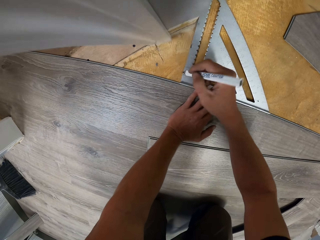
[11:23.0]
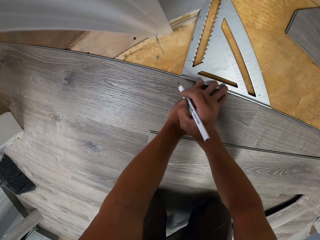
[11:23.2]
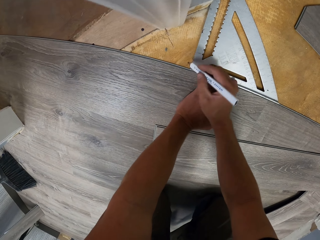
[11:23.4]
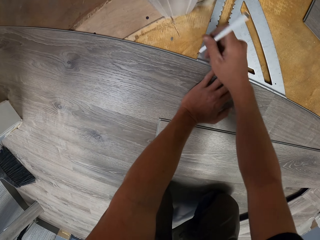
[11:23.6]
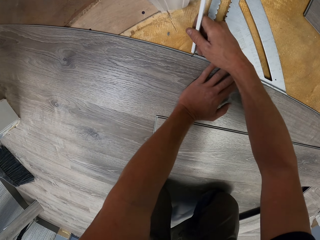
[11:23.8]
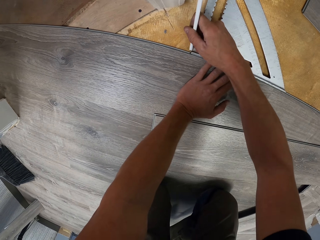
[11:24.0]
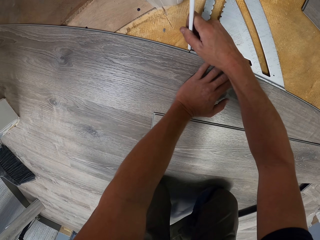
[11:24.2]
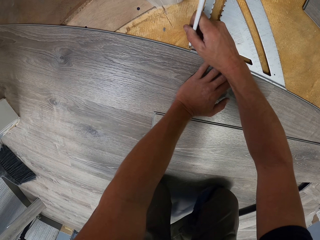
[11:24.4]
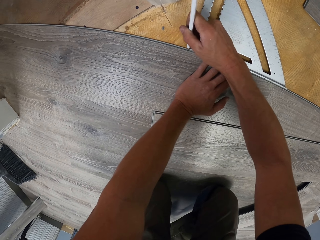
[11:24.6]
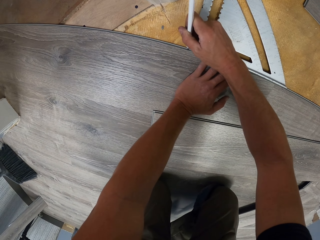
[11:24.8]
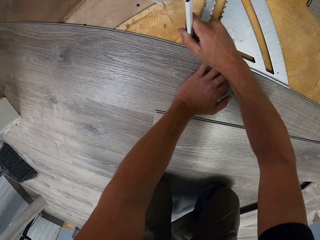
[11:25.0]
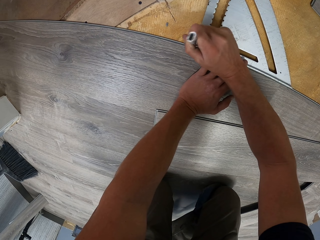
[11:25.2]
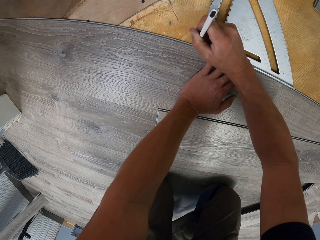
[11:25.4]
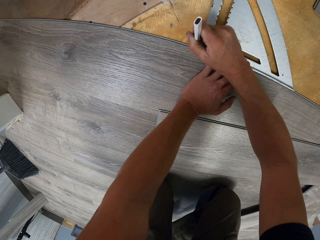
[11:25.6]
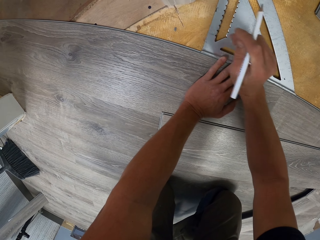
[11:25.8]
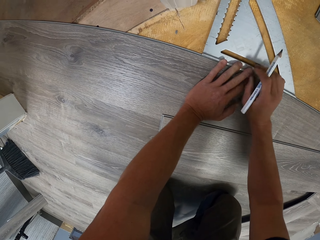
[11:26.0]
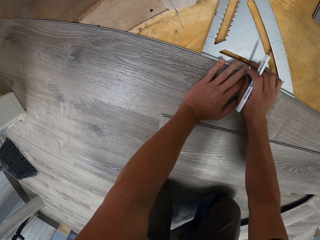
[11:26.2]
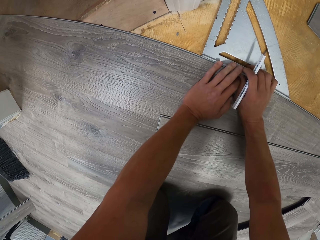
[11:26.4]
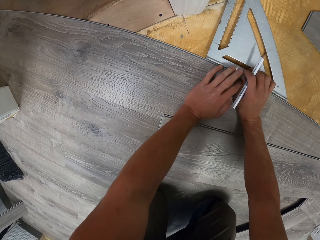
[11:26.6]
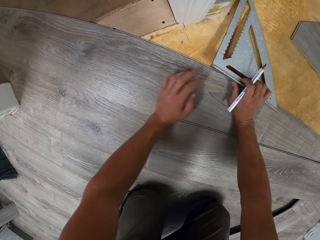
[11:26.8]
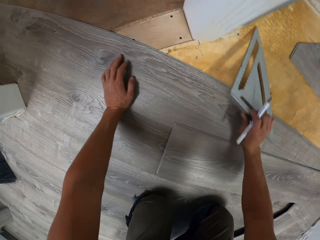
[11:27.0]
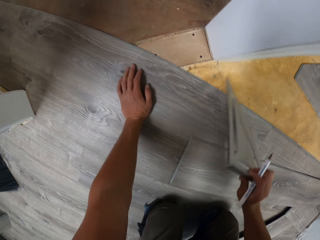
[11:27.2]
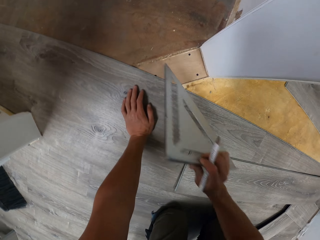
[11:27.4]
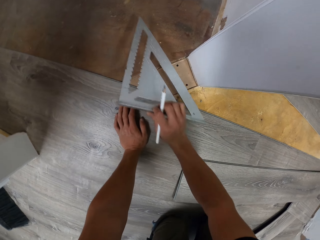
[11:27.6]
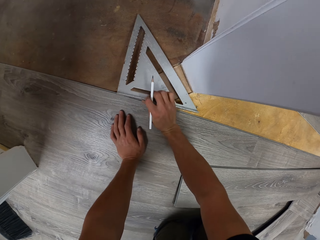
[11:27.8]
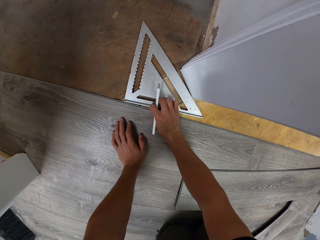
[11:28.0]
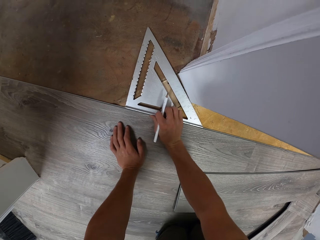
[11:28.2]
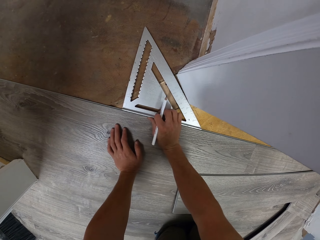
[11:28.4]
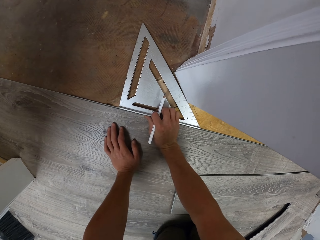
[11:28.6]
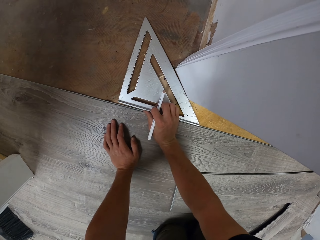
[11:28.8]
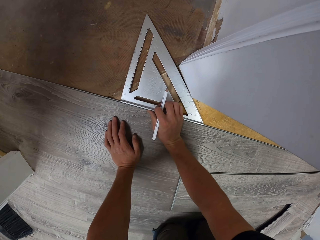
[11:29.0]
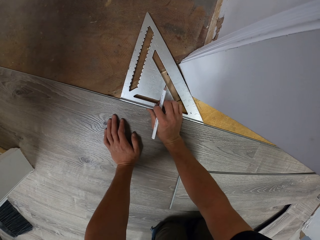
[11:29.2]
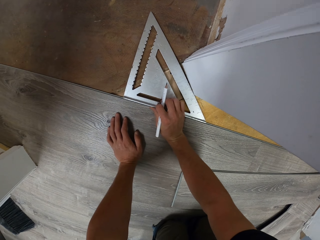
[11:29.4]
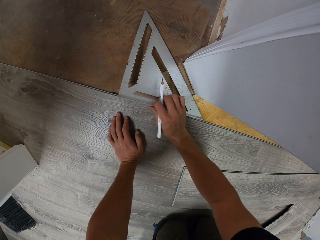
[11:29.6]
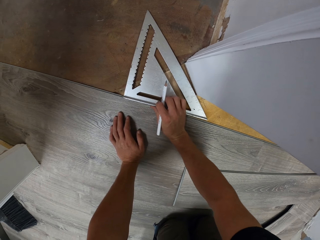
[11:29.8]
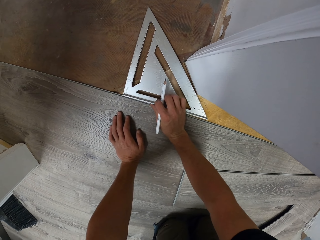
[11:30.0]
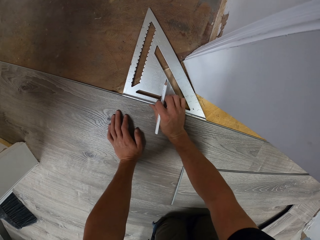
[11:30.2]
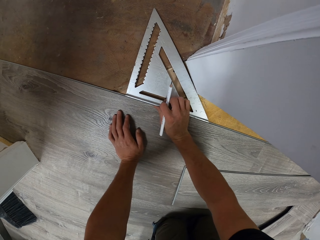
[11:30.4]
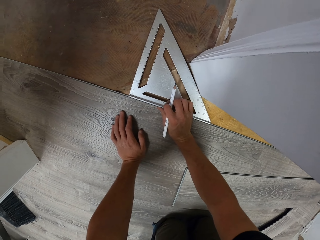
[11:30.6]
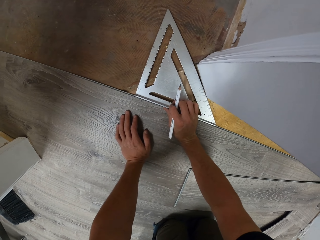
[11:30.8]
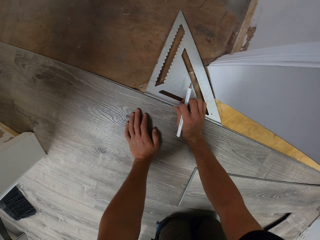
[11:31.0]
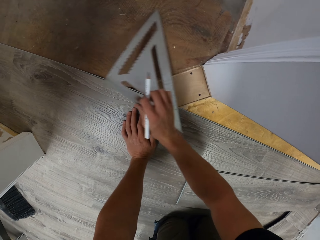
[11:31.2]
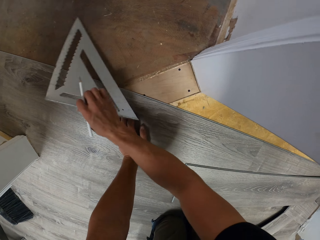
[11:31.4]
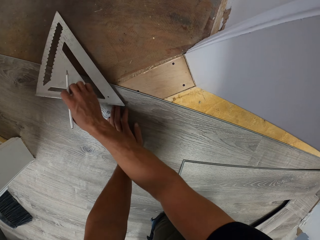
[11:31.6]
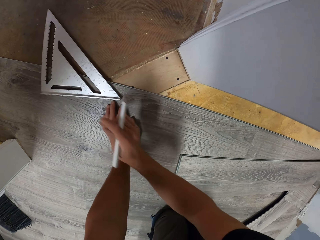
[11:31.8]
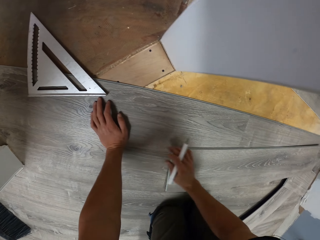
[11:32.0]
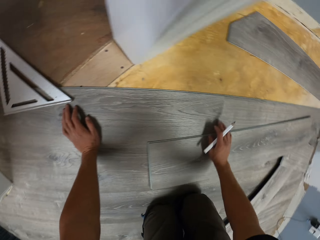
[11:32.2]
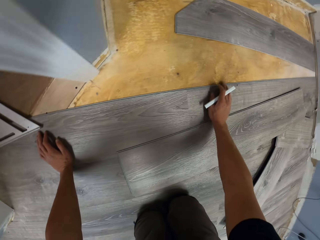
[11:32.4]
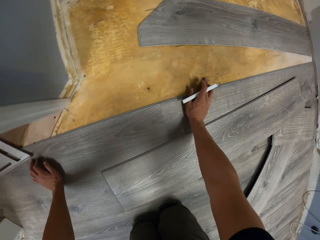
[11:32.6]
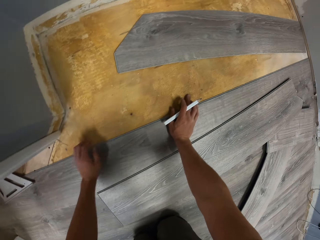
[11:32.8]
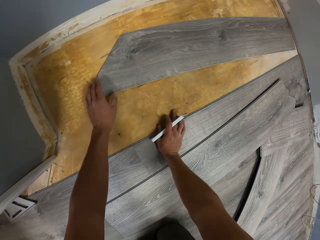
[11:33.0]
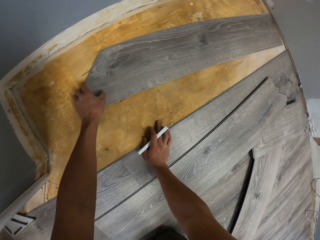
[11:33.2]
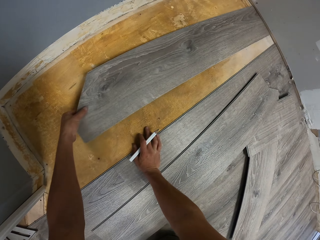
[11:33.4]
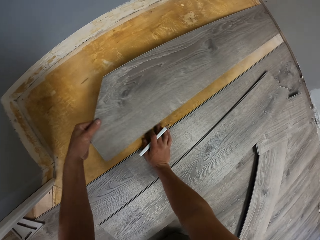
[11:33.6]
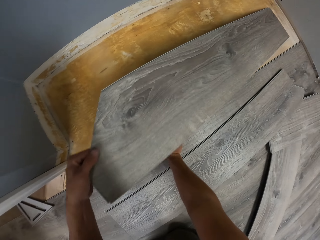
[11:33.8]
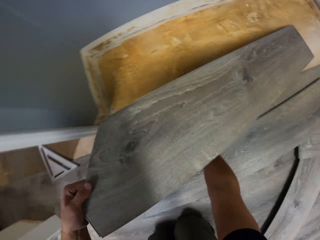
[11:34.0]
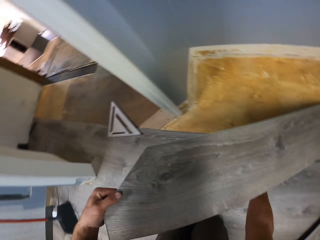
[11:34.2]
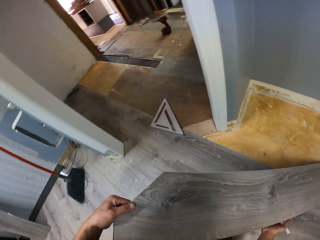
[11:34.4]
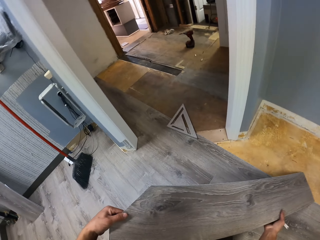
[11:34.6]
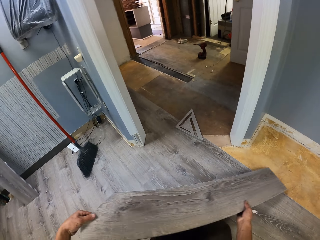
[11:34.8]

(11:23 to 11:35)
The camera wearer puts a mark on the tile using a pencil. They pick up the square ruler with the right hand. They drop the square ruler on the floor. They move the square ruler on the floor. They swing the right hand. They pick up a tile with the left hand.

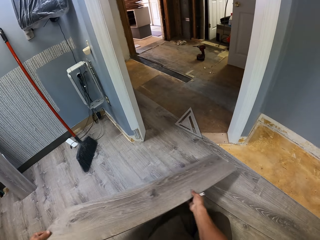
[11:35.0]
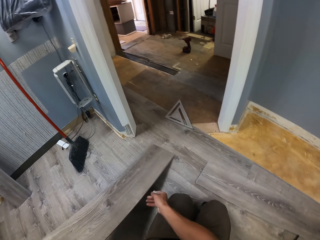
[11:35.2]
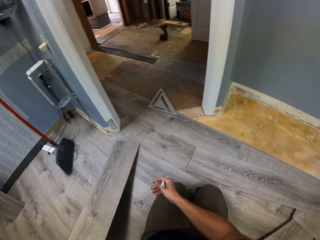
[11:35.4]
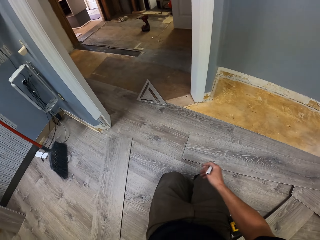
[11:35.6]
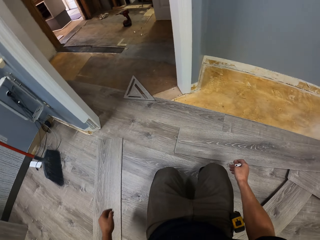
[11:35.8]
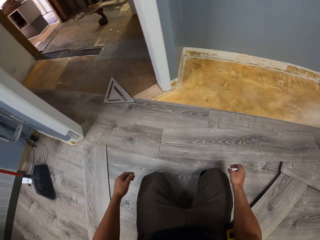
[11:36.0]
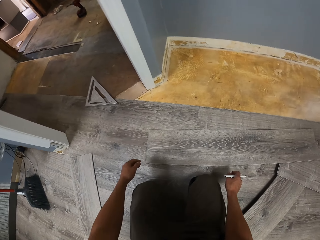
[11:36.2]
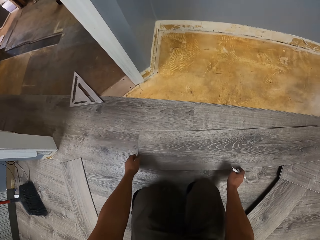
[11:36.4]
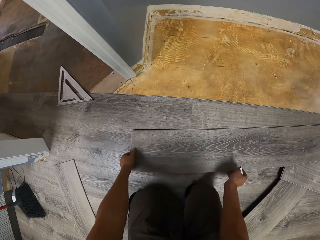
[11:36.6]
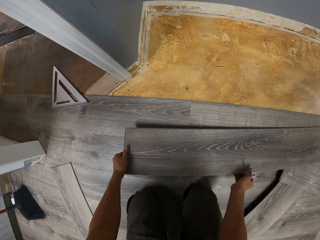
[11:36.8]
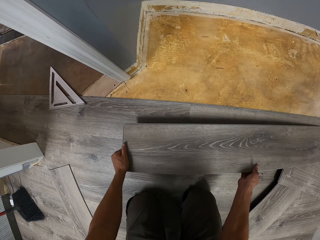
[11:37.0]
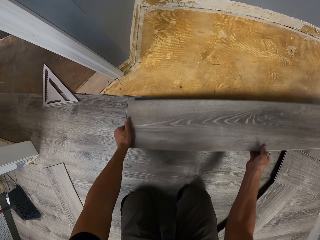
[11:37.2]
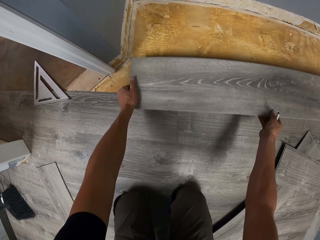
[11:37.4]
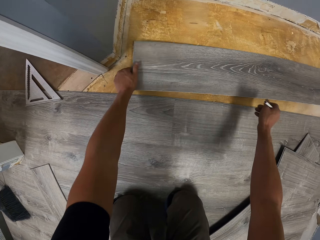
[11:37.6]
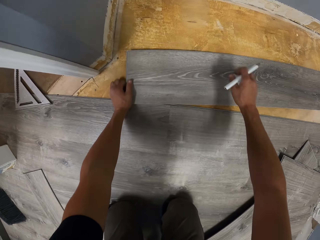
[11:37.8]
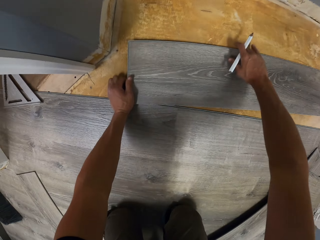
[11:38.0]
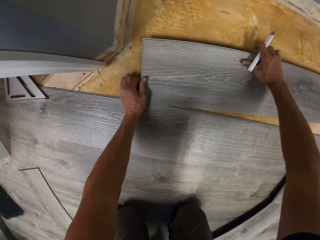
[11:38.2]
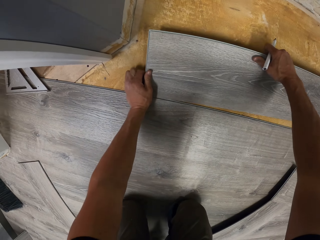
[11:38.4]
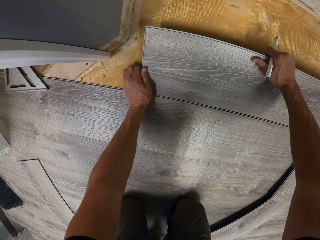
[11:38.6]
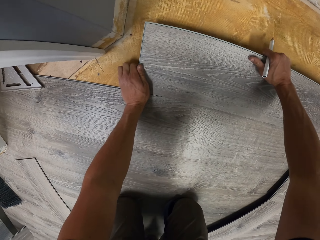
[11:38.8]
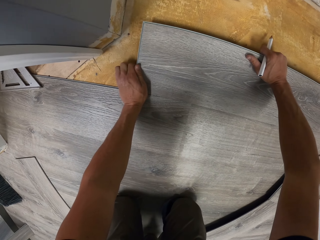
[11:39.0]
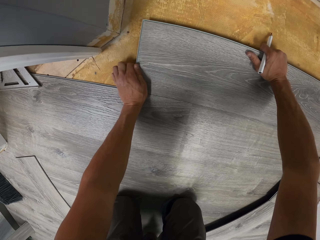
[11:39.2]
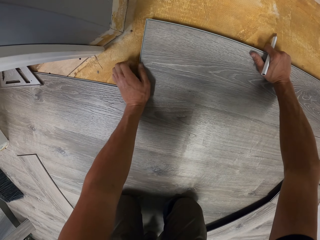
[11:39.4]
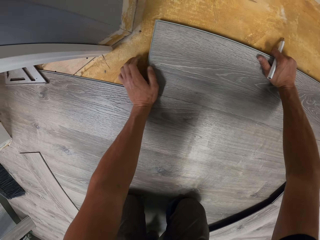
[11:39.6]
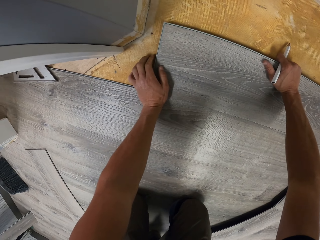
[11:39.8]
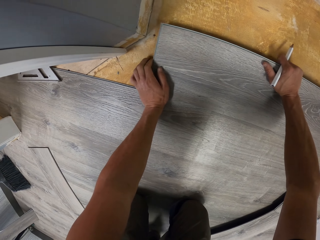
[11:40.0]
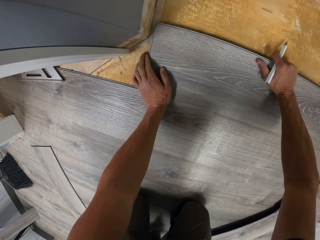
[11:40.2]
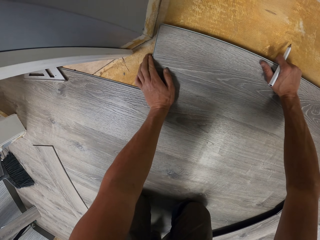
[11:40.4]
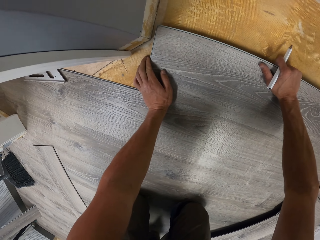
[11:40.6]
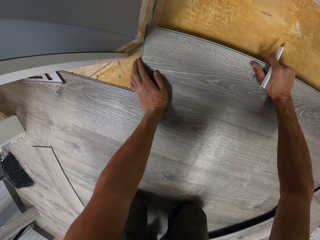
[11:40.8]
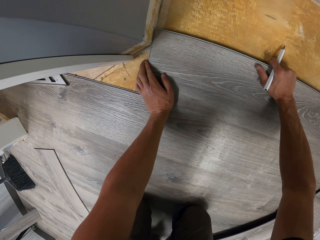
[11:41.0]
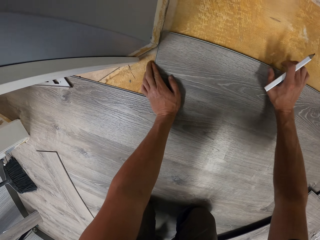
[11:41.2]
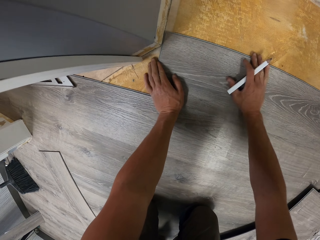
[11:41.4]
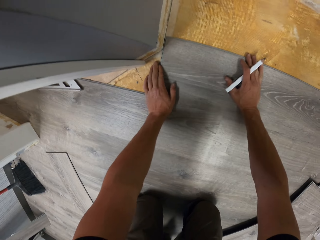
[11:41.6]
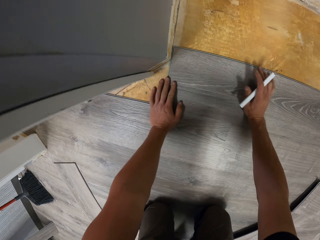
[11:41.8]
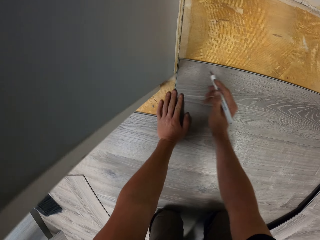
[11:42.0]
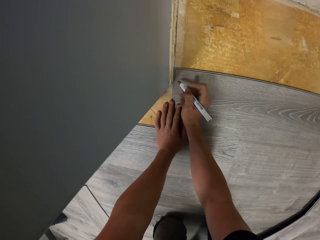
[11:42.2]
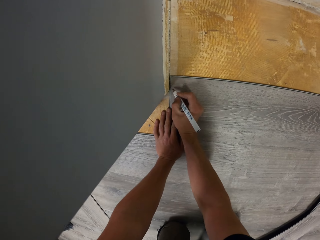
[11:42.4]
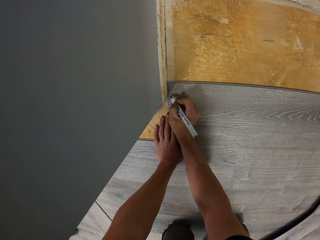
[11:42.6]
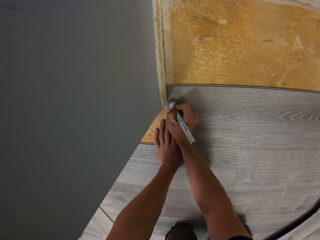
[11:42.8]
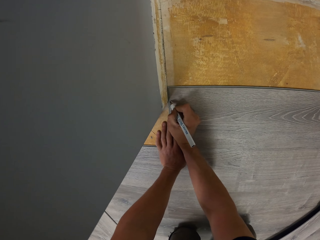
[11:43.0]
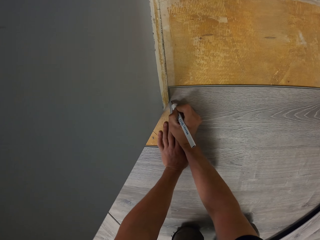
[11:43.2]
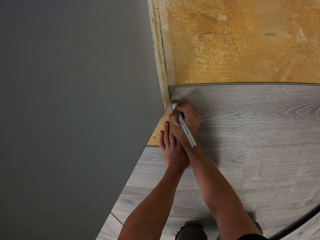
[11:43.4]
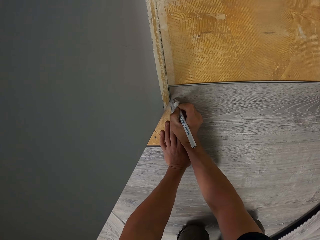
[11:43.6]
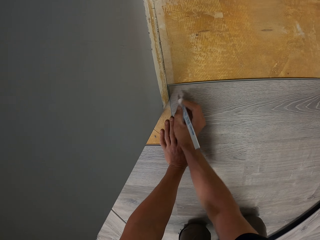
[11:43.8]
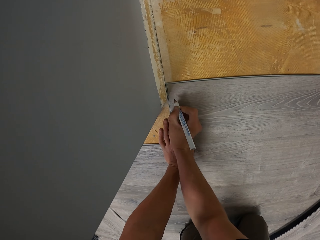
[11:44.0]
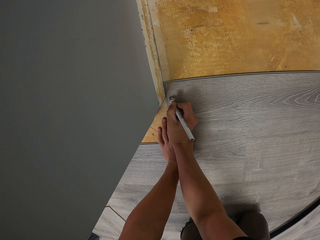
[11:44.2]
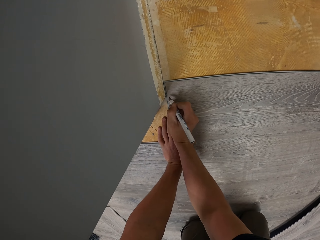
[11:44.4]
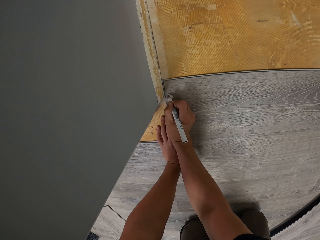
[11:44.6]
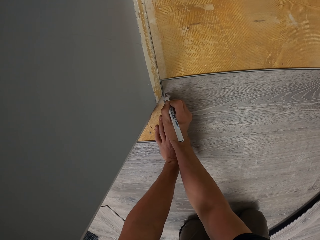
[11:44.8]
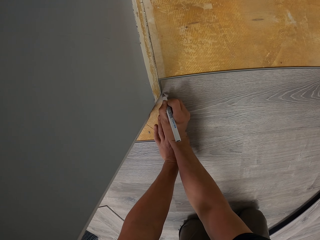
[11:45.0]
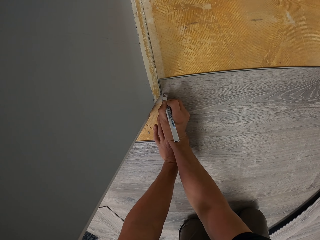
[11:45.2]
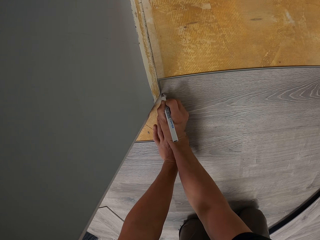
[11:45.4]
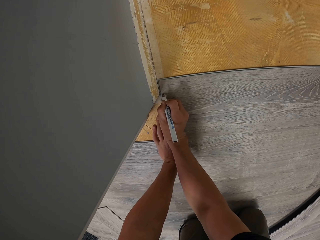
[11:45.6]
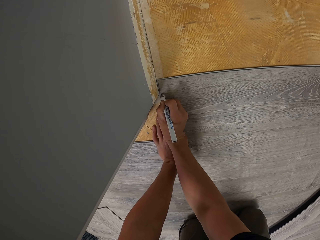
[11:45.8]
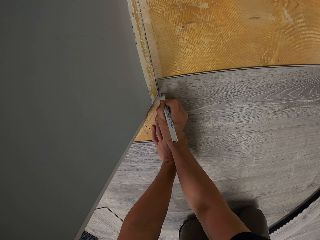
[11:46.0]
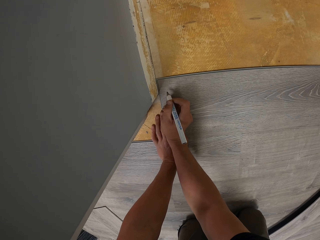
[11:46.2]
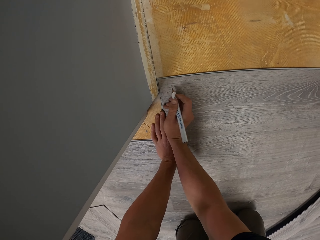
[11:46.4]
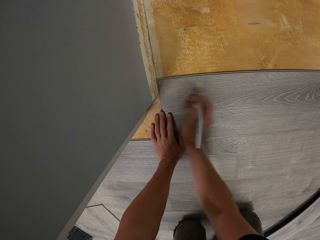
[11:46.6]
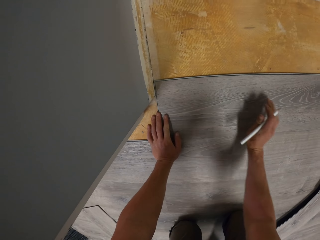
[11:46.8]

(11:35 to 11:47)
The camera wearer holds the tile with the right hand. They drop the tile on the floor. They swing both hands. They pick up a tile with both hands. They drop the tile on the floor. They fit the tile on the floor. They swing the right hand. They put a mark on the wood tile using a pencil.
